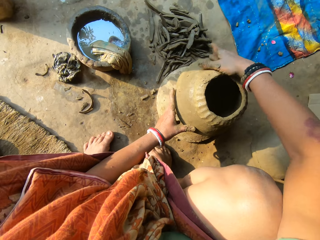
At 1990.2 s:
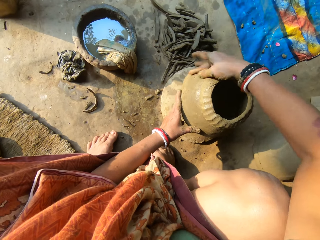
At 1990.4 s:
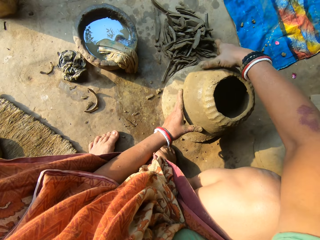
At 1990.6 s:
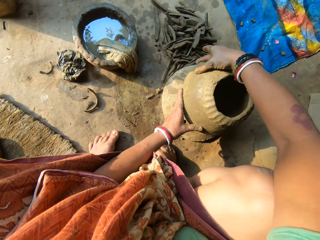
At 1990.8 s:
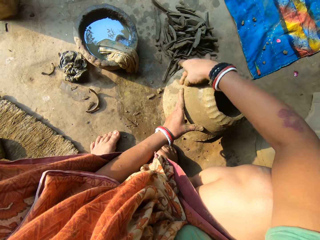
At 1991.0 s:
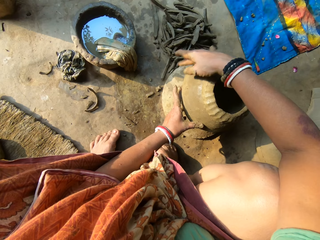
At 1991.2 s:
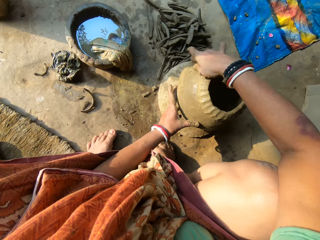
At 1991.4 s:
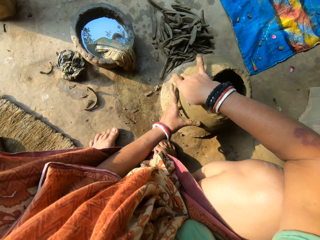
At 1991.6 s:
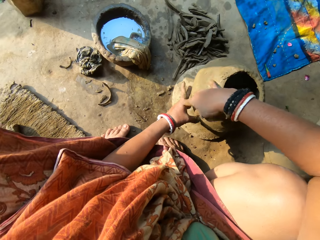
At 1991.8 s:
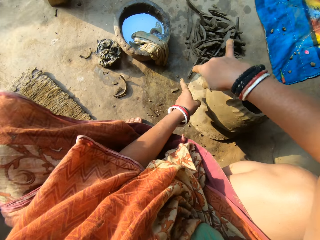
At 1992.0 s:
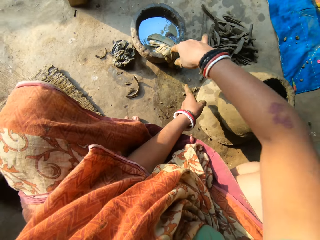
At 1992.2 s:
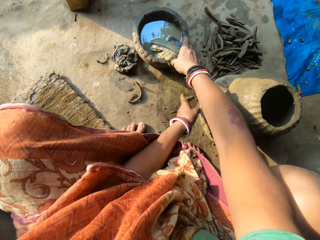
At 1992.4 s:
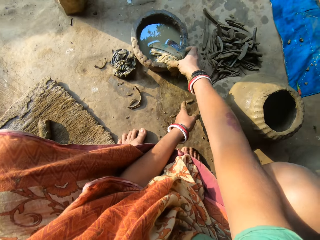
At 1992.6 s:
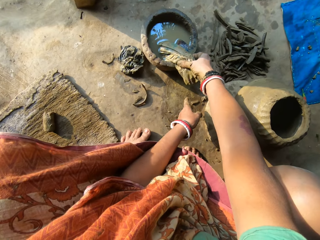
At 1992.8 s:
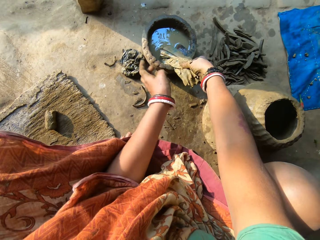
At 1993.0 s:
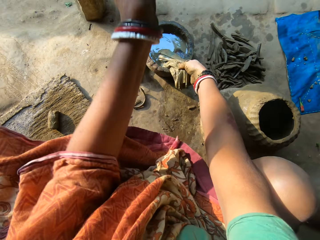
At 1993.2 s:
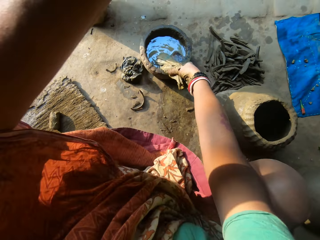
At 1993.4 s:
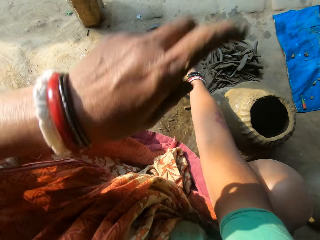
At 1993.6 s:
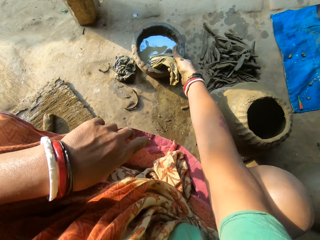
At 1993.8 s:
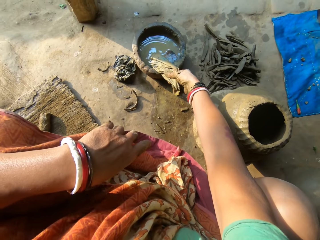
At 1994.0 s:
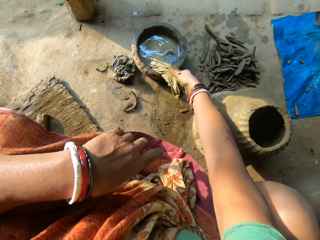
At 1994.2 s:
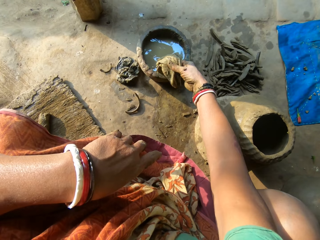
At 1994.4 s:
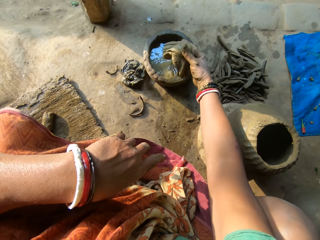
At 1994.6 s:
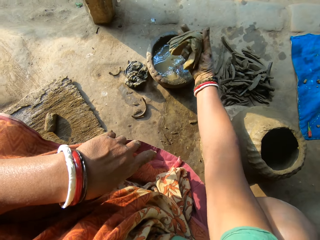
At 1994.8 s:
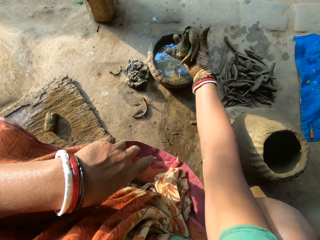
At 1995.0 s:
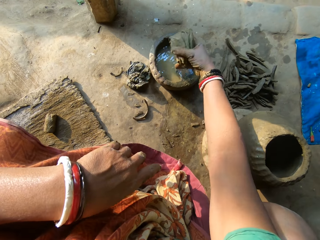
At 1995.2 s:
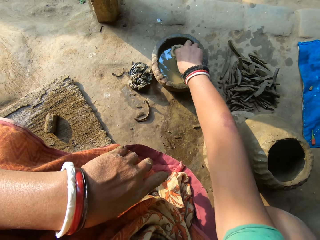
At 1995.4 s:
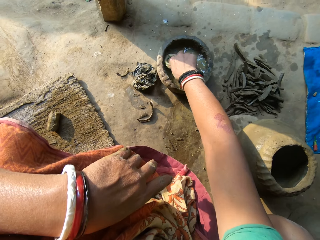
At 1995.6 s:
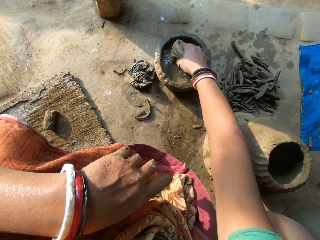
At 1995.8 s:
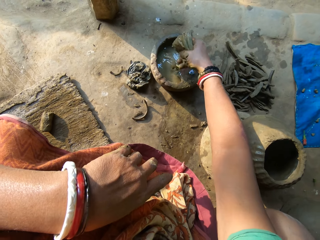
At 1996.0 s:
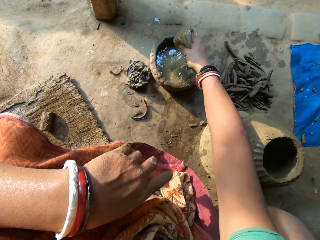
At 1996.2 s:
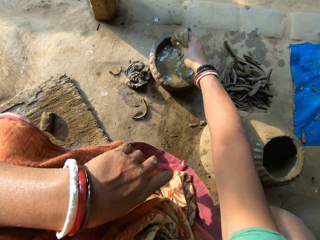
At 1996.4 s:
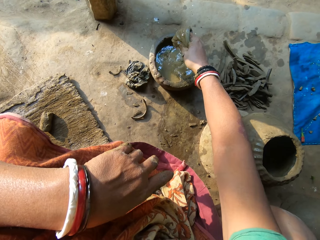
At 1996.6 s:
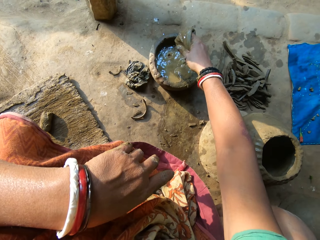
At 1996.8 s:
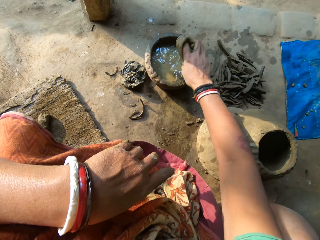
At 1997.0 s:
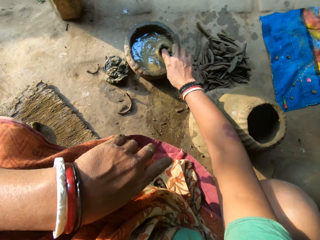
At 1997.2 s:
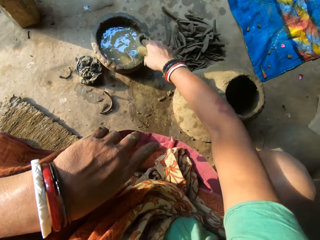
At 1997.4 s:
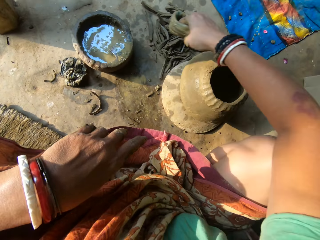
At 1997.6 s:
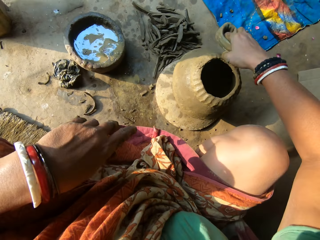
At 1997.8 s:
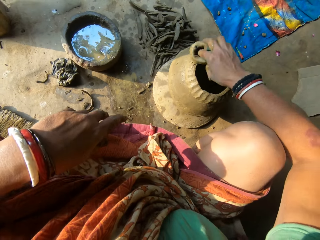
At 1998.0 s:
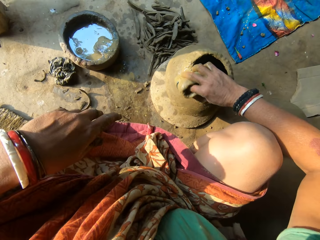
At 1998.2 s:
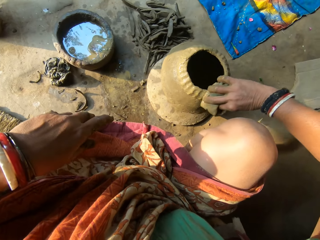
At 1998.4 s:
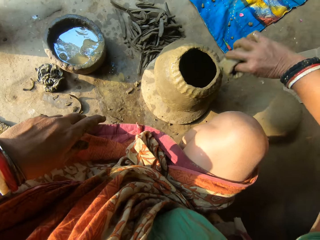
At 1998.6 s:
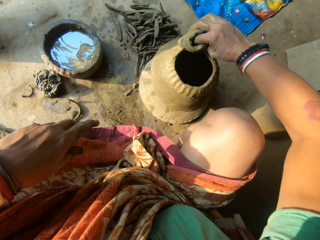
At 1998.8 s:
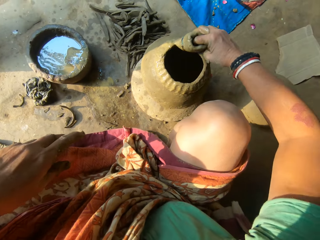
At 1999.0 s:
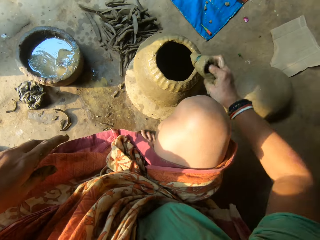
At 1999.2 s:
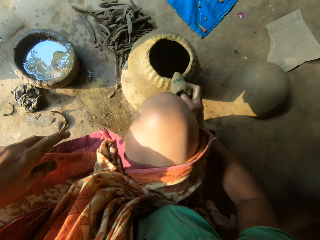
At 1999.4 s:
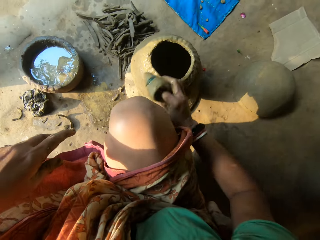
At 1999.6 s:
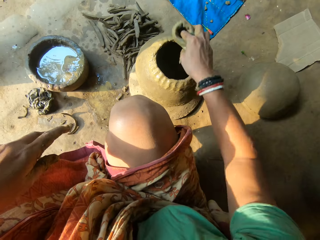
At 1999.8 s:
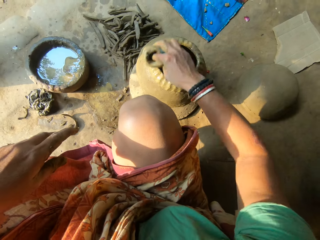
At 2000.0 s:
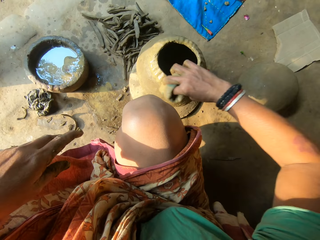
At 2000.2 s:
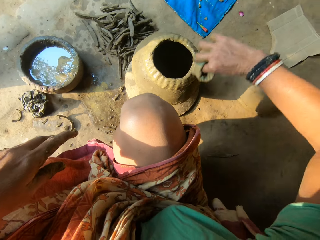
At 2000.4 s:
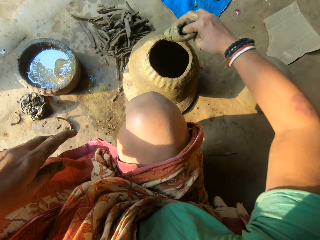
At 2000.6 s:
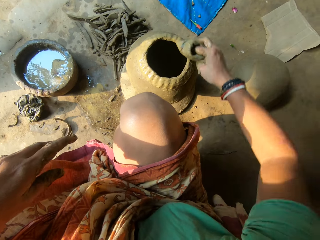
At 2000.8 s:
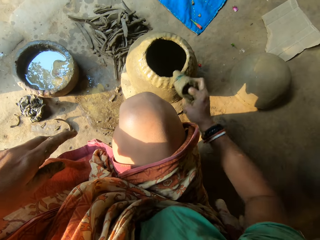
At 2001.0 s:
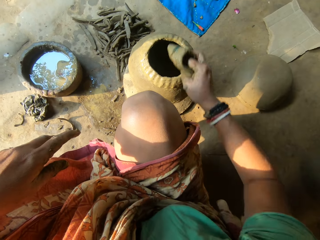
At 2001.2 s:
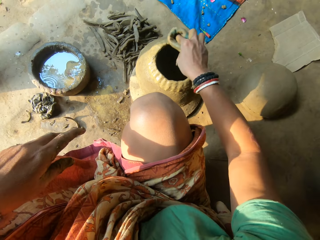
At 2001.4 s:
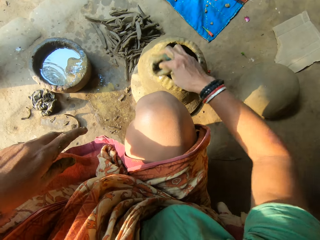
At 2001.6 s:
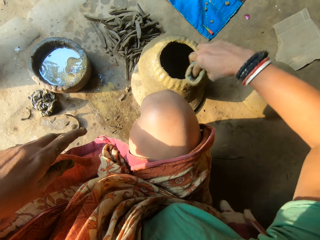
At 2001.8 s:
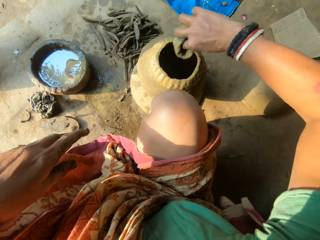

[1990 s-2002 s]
The camera wearer wipes her hand. She picks up the napkin or cloth on the mortar with her right hand. She folds the cloth. She squeezes the napkin with her right hand. She dips the napkin into the water with her right hand. She squeezes the napkin with her right hand. She shakes the cloth. She cleans the edge of the ceramic clay in her left hand with the napkin in her right hand.

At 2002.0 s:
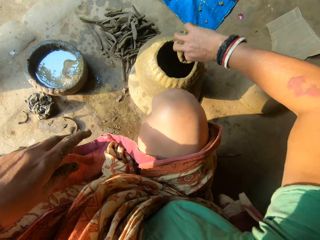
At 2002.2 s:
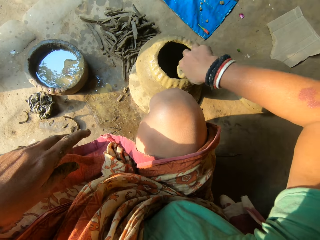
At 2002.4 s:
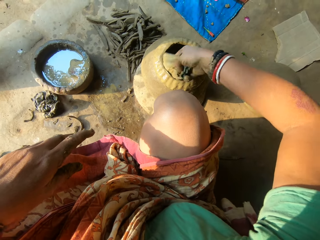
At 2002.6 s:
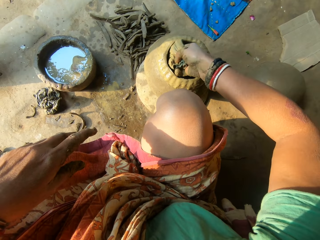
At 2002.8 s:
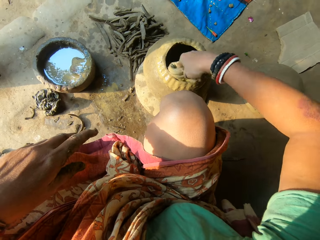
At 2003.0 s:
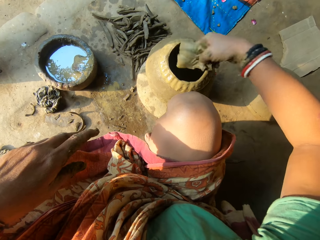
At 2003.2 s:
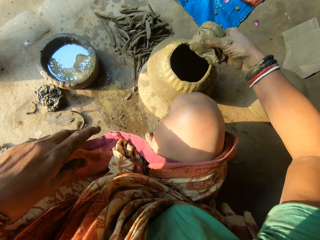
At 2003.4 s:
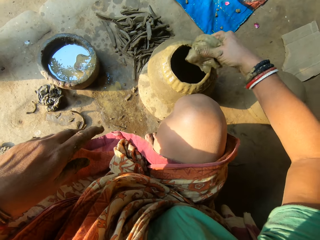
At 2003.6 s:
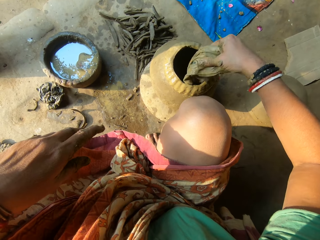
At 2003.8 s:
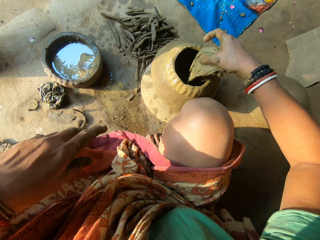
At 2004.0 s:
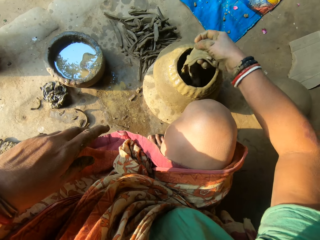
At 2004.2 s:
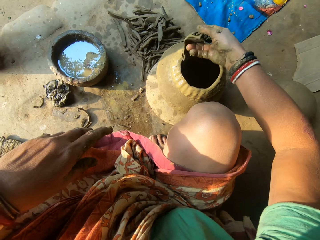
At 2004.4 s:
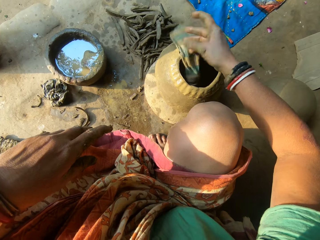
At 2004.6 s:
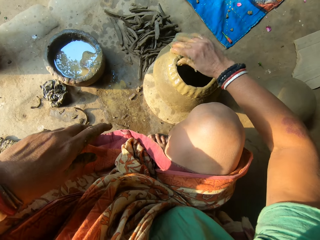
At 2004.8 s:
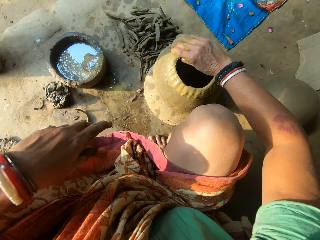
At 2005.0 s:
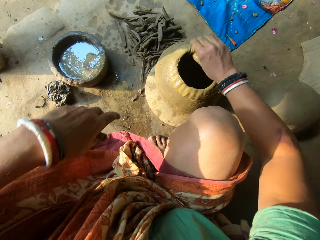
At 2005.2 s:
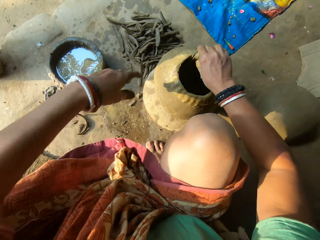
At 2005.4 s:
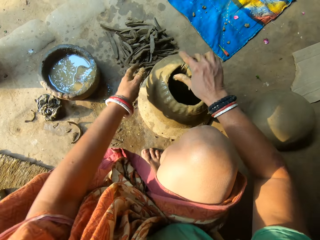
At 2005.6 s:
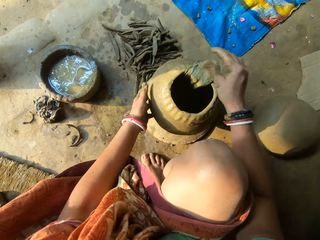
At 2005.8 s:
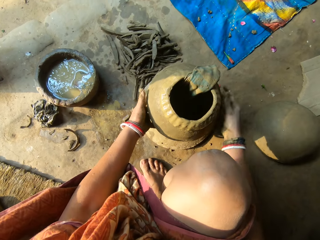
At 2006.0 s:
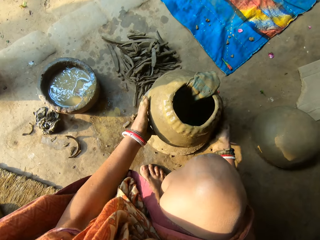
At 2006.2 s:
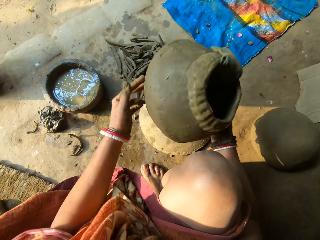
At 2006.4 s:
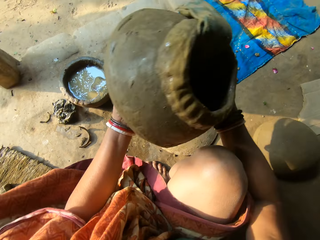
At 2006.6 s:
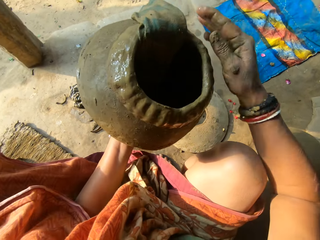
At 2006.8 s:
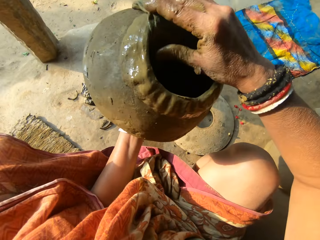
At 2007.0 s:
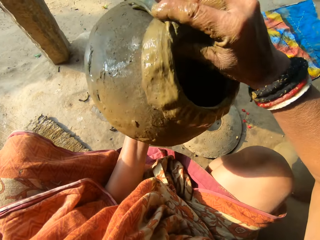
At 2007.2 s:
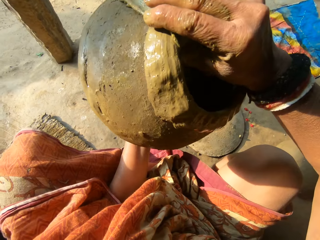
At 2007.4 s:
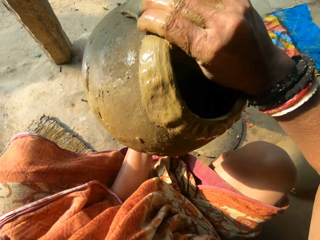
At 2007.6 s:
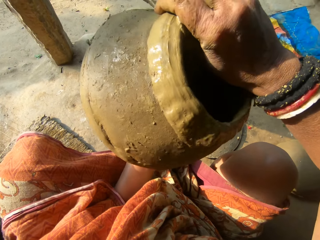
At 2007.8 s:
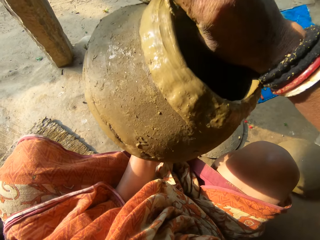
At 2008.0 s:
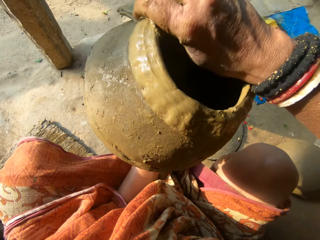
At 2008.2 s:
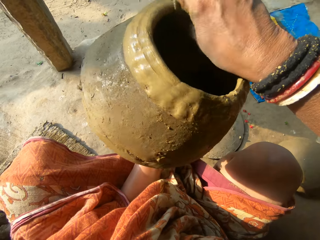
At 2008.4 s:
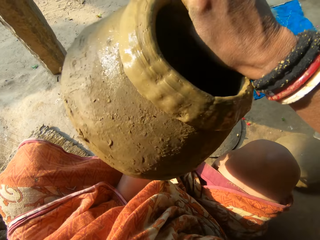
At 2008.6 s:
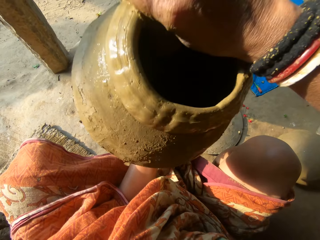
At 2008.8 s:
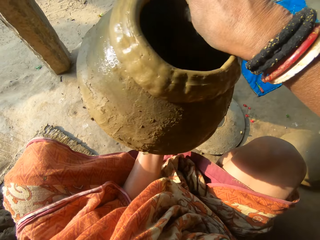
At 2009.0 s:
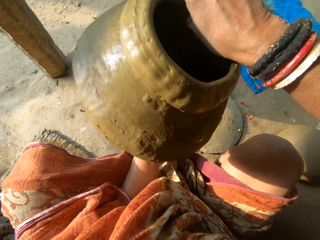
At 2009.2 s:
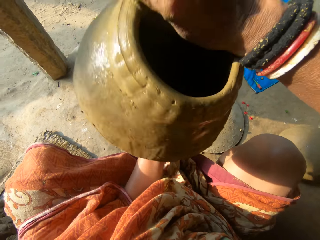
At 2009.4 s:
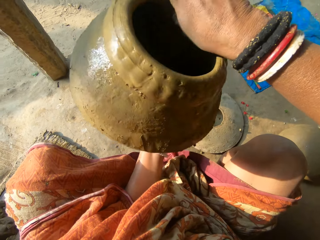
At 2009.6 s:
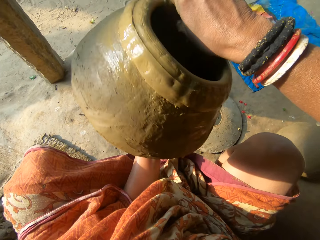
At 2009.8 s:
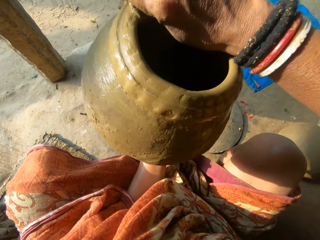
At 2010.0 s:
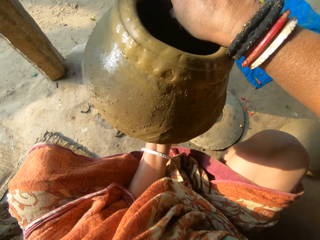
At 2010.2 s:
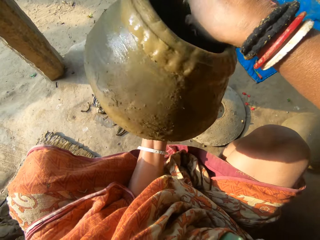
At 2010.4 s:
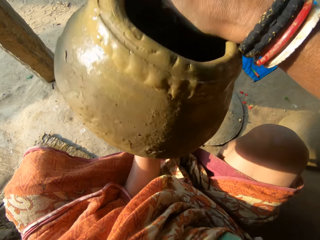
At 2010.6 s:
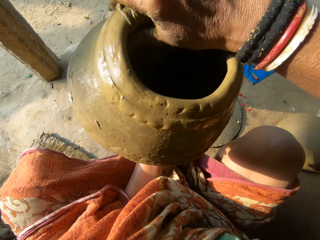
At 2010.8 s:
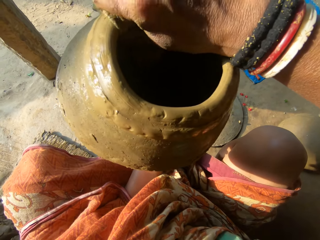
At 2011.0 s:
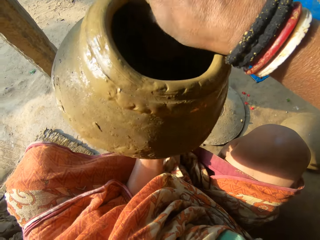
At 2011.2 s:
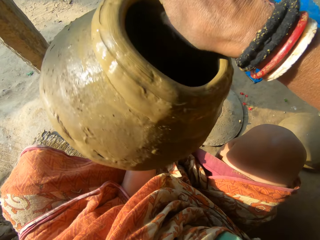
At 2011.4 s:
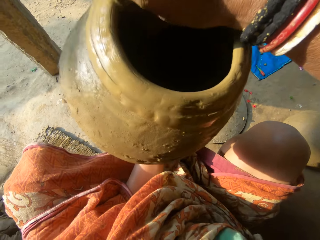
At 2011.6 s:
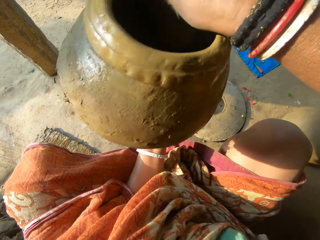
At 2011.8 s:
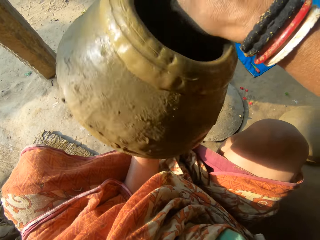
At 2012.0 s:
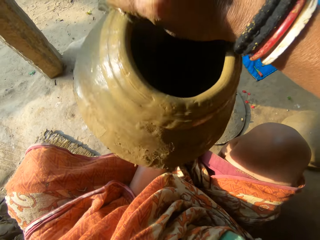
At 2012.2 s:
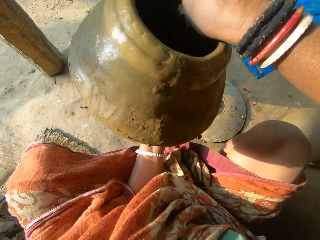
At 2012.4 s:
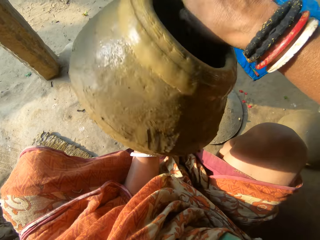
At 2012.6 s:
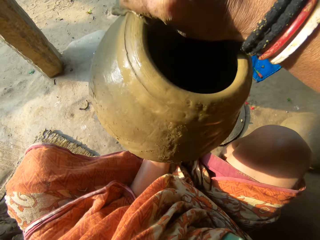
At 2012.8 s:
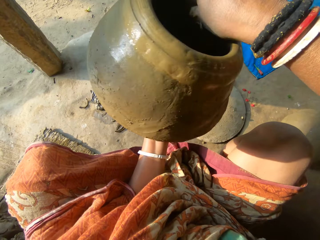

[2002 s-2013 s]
The camera wearer unfolds the cloth. She places the cloth on the clay pot. She moves the cloth. She picks up the ceramic clay from the floor with both hands. She rotates the clay pot. She cleans the ceramic clay with the napkin in her right hand. She moulds the clay pot with the cloth.
